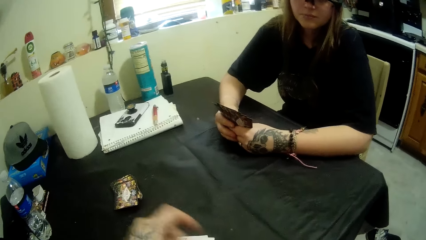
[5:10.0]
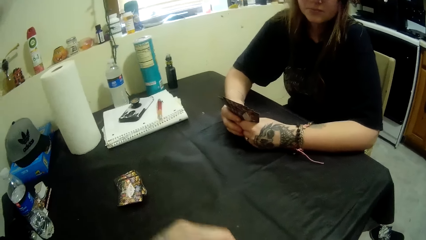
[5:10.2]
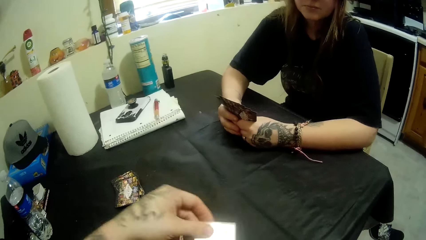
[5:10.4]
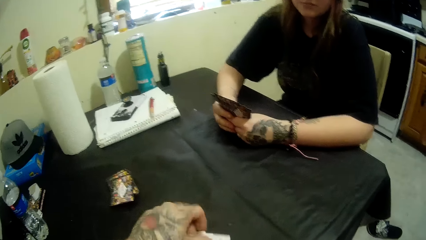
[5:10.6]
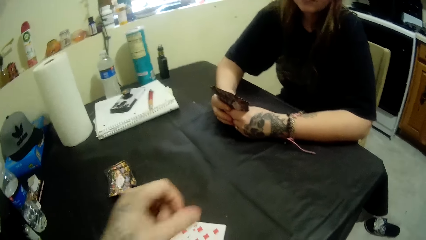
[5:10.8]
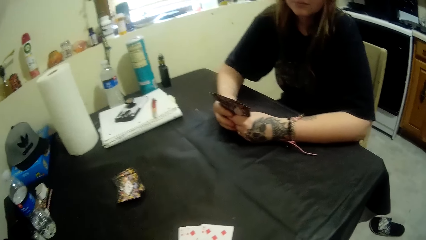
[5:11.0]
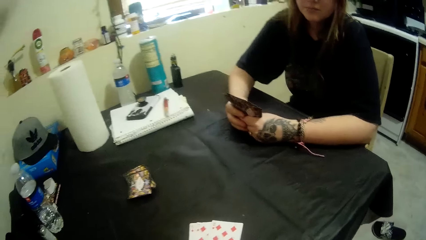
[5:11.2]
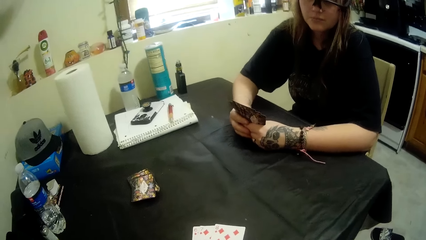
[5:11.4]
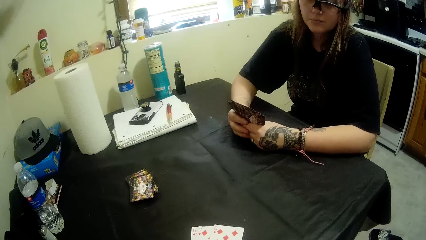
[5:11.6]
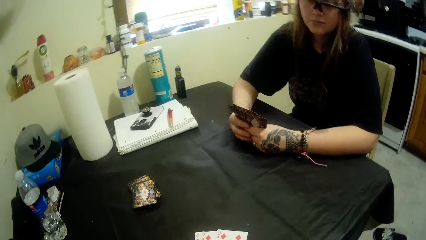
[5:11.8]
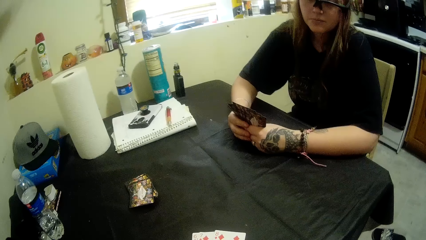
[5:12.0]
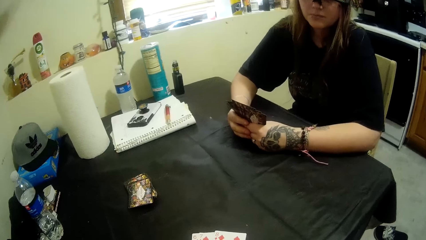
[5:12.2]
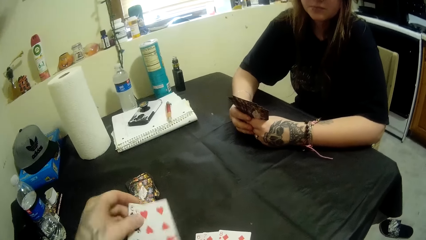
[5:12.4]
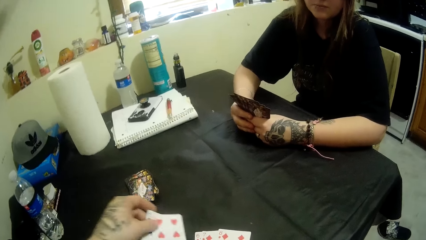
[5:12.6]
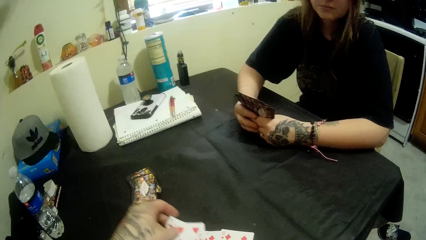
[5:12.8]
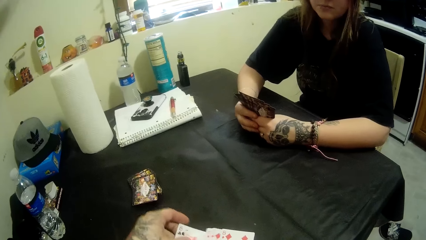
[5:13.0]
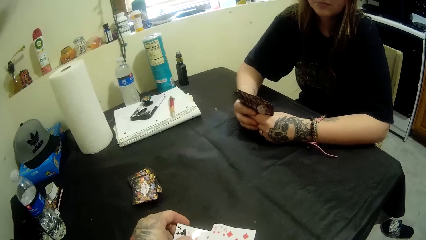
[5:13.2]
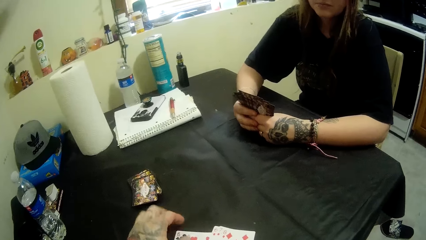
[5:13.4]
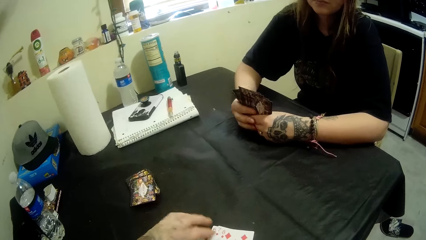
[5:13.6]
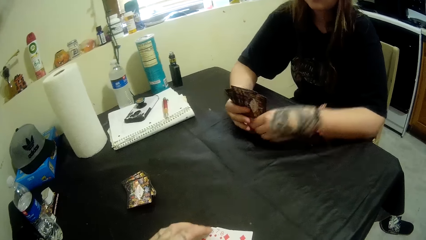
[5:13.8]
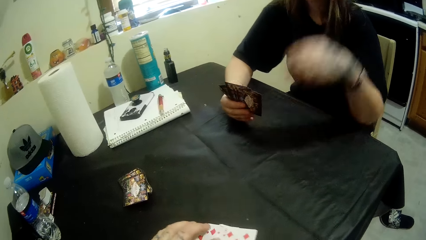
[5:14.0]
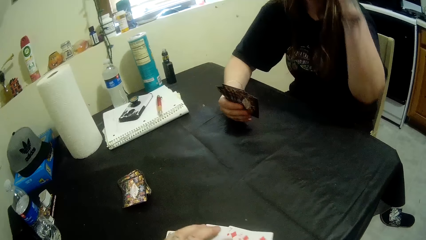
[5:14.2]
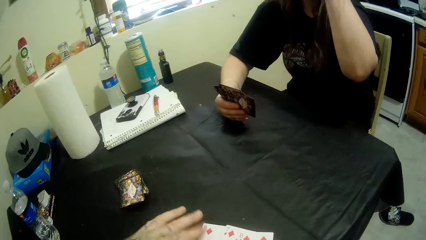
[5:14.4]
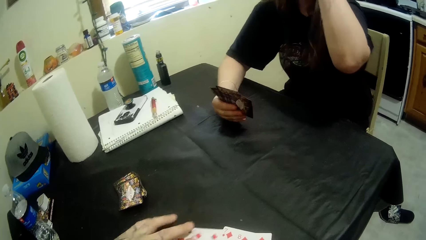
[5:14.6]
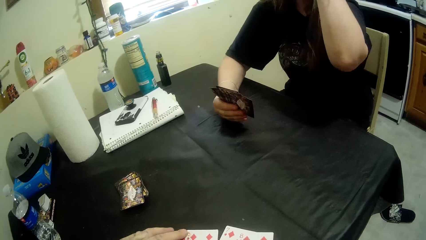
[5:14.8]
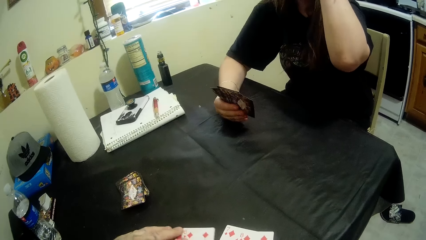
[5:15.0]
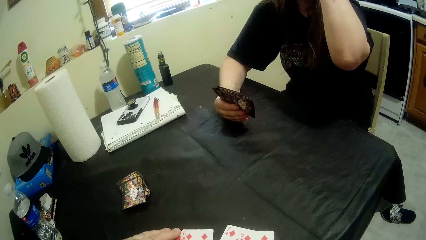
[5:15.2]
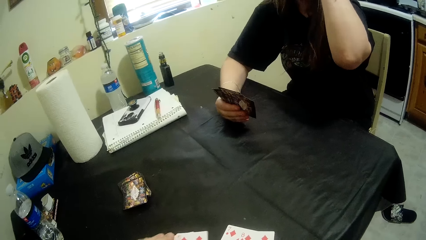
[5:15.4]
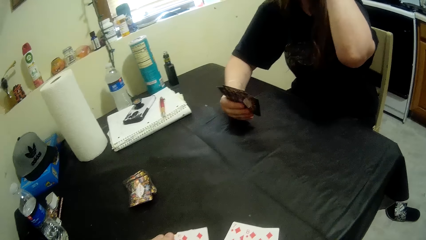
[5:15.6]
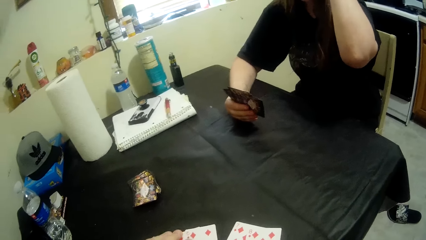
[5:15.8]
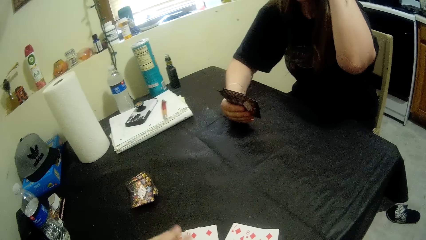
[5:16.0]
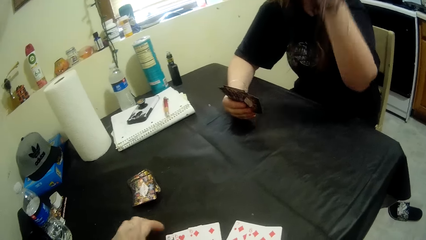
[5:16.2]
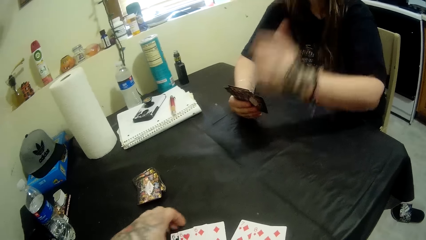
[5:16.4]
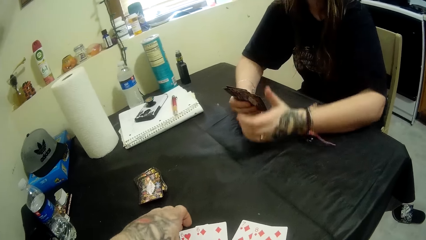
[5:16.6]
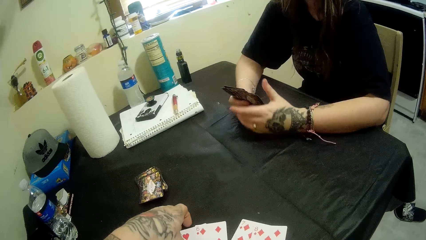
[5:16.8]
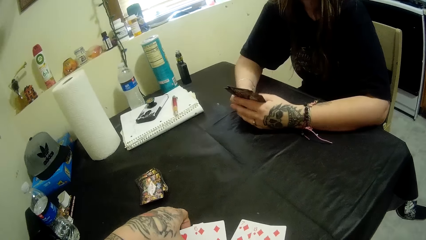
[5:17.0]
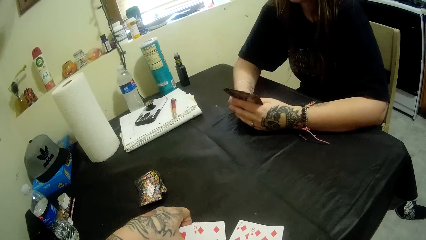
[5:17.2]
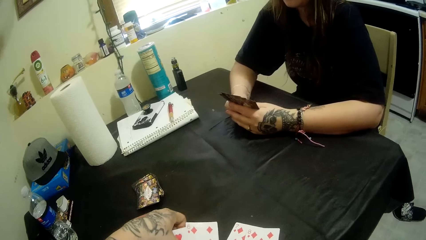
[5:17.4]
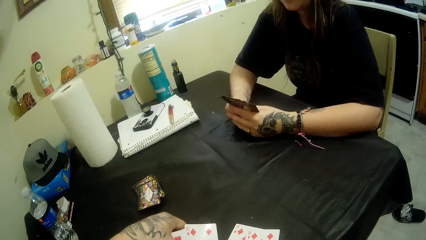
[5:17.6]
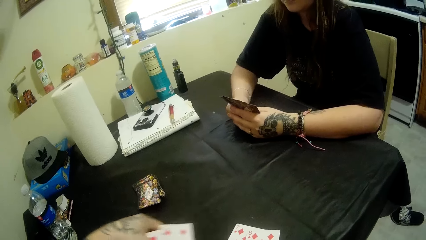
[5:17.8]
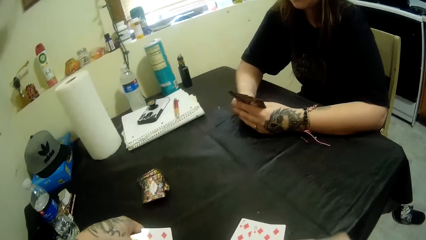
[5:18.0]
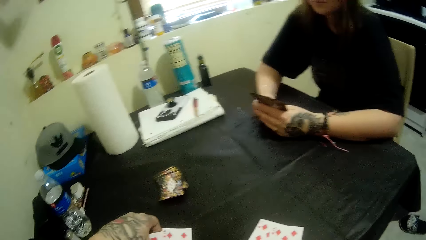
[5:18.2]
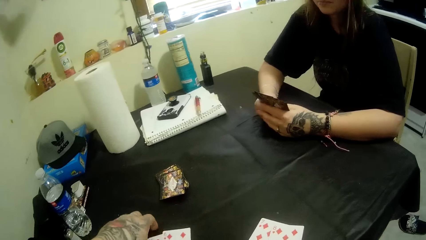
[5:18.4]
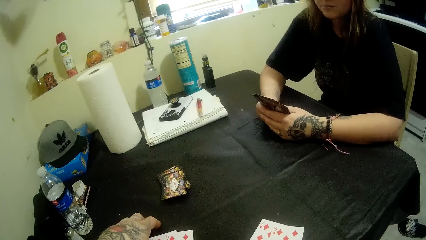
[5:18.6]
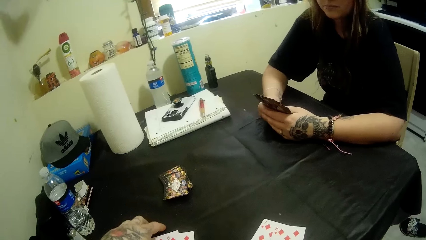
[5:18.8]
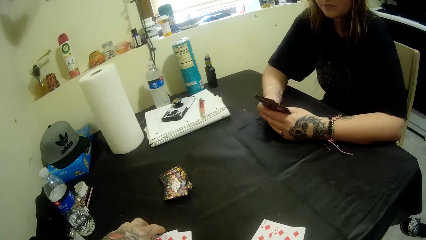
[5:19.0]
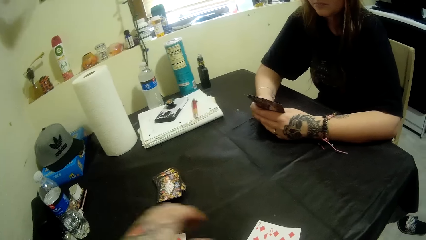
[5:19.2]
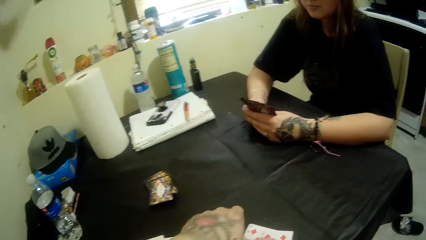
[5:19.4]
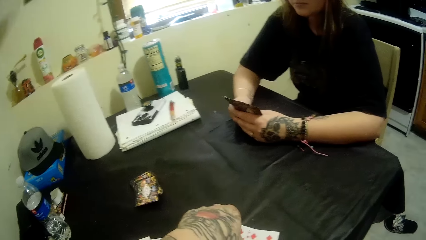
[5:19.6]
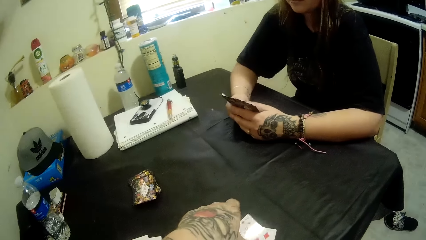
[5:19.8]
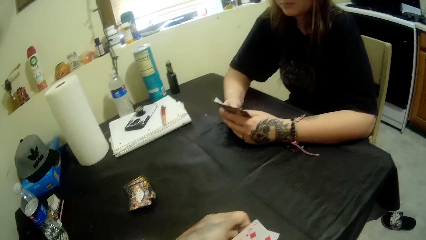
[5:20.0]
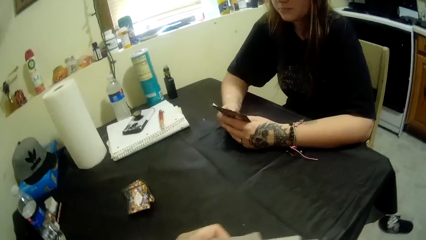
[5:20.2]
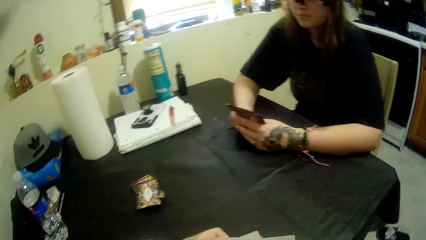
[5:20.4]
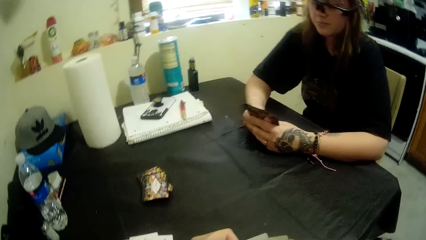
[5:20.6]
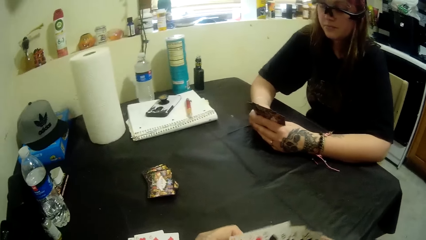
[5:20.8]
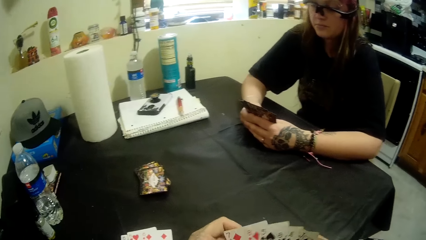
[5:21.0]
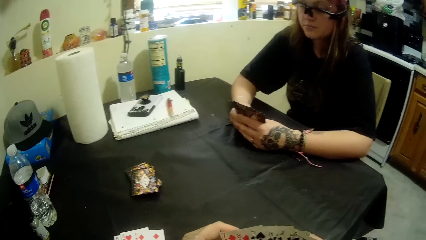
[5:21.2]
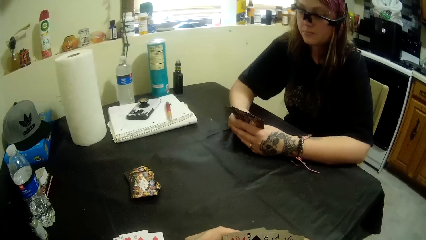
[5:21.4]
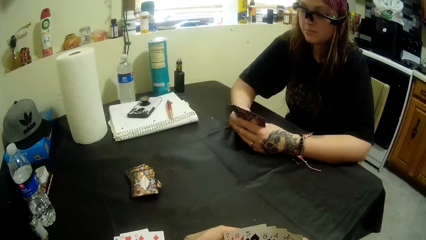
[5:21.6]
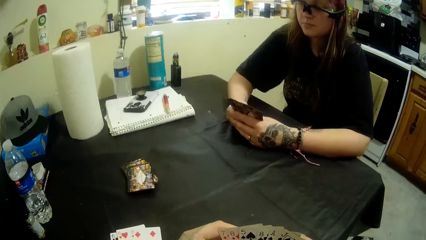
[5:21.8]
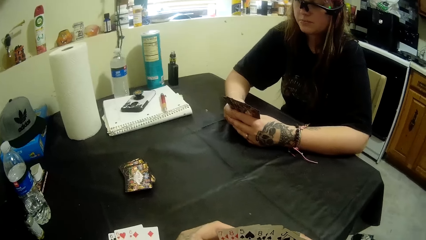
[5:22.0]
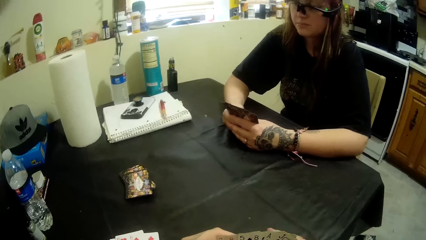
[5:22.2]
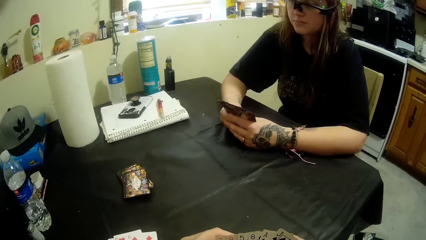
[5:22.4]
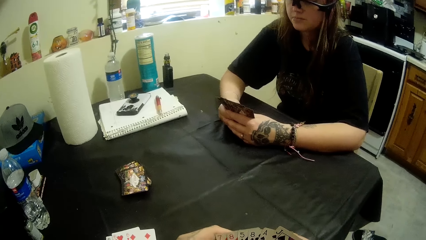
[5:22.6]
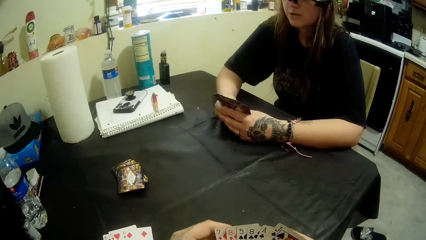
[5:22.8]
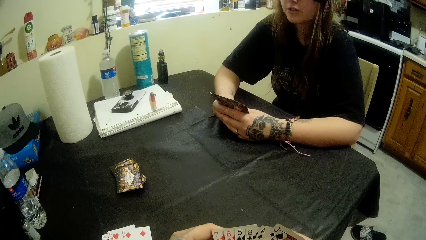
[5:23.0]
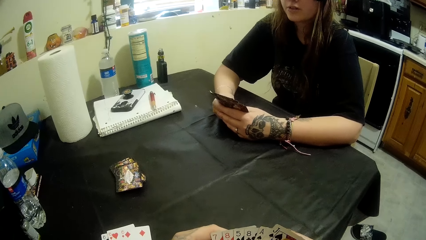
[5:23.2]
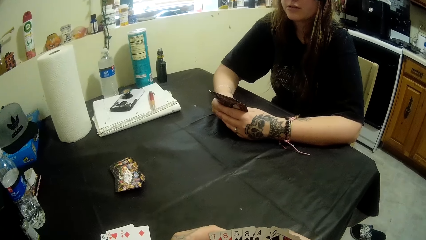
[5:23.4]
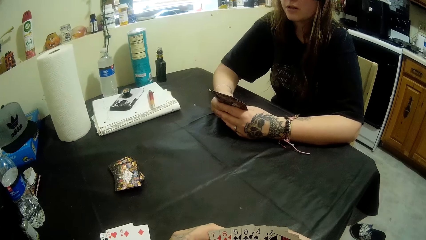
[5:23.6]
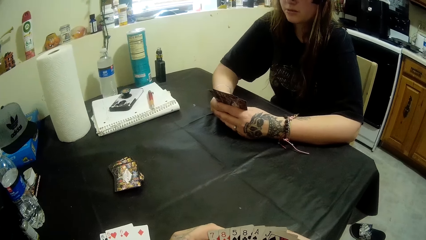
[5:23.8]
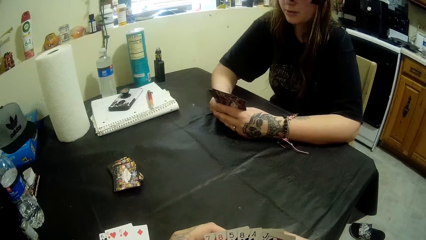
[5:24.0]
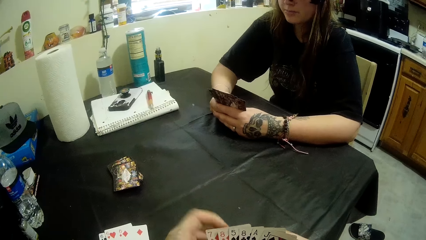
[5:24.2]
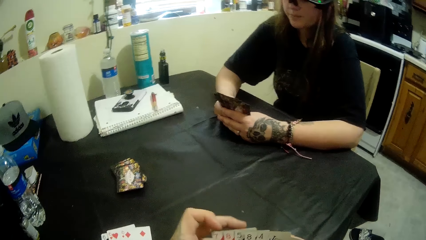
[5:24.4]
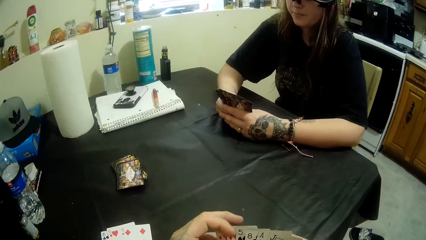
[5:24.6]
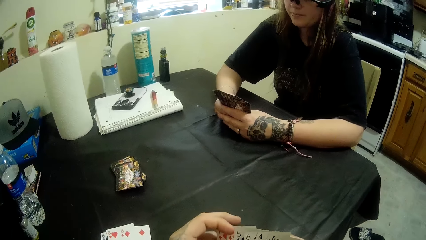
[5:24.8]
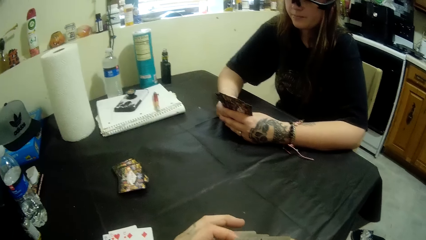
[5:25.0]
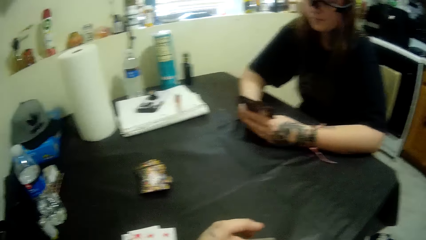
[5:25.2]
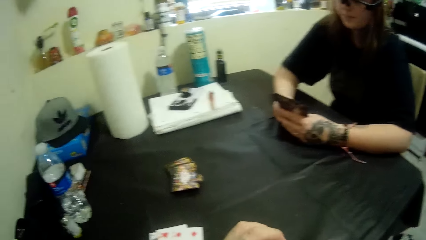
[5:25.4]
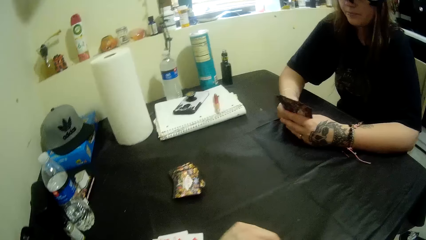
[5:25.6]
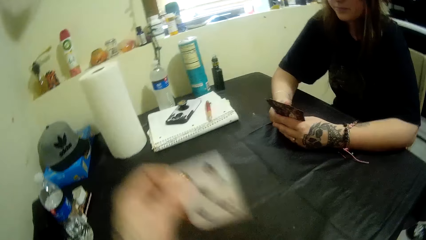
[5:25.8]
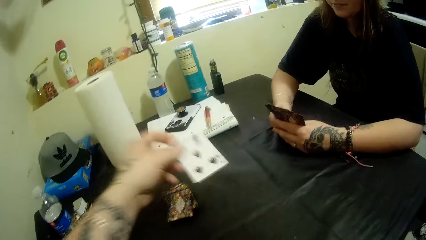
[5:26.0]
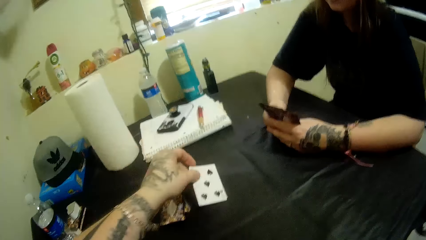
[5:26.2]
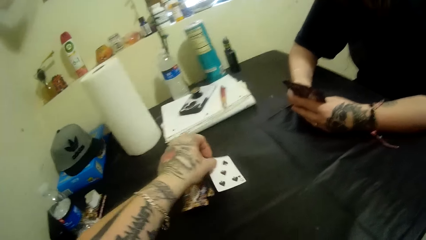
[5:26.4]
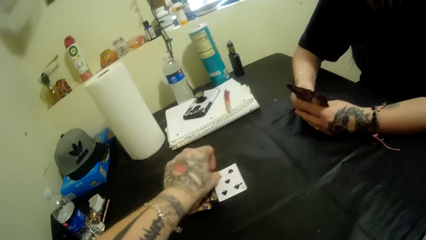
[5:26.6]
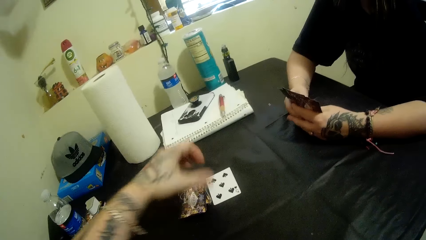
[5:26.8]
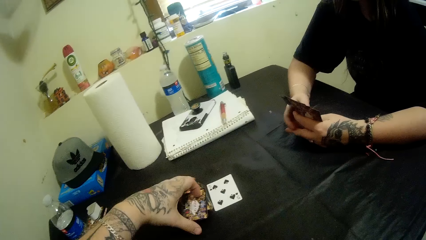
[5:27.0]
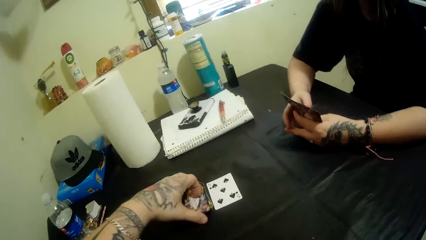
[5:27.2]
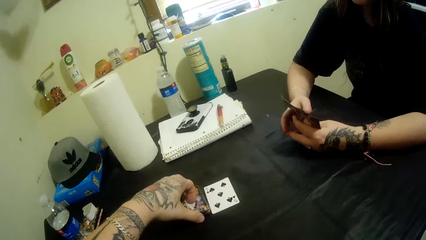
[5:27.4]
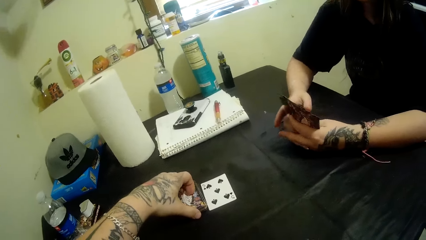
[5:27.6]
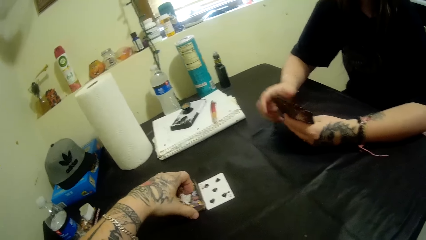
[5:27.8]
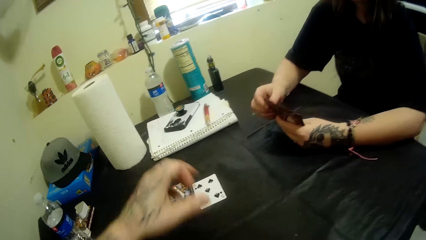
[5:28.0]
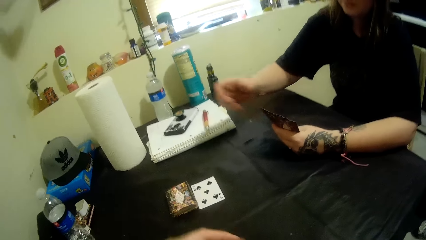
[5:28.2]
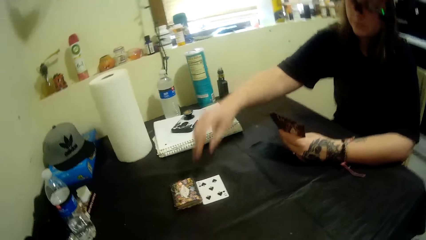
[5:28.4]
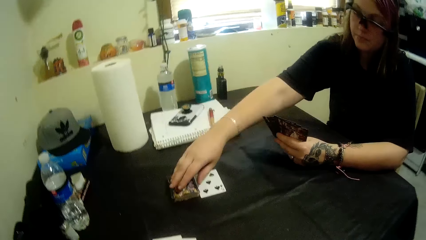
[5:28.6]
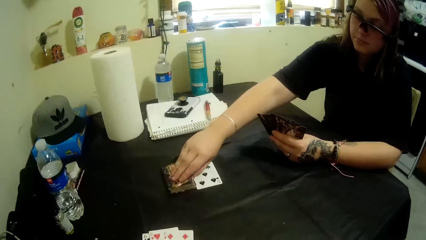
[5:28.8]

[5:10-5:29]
The camera wearer places some cards from the cards in his hands on the table. He places a card from the cards in his hands on the table. He does it again. He adjusts the portion of cards on the table with his left hand. He repositions the portion of cards on the table with his left hand. He picks the portion of cards from the table with his left hand. He drops a card on the table with his left hand. He readjusts the deck of cards on the table with his left hand. He picks a card.
